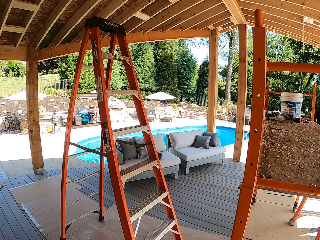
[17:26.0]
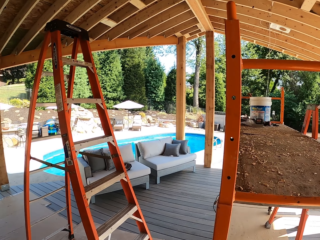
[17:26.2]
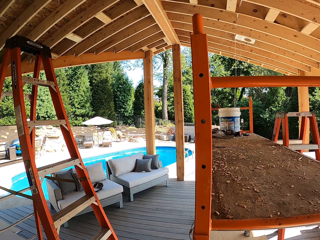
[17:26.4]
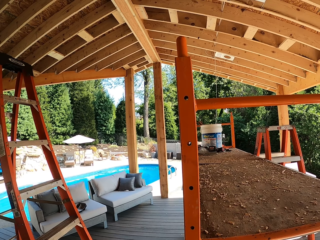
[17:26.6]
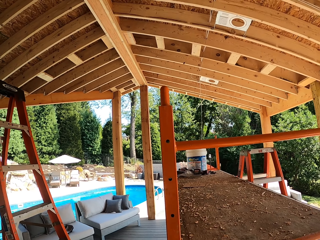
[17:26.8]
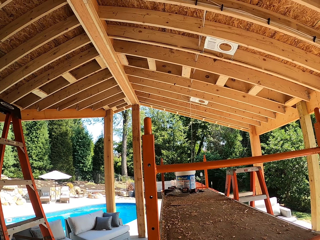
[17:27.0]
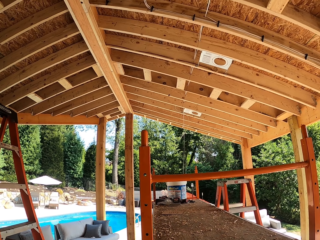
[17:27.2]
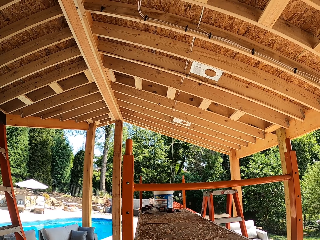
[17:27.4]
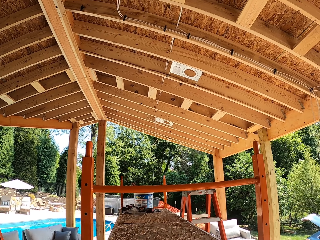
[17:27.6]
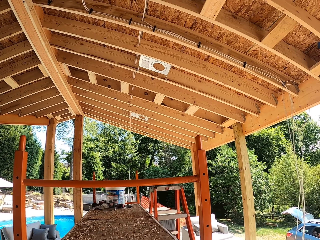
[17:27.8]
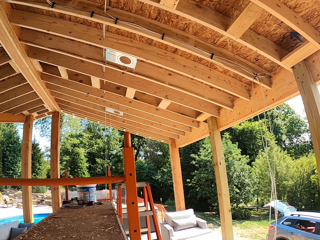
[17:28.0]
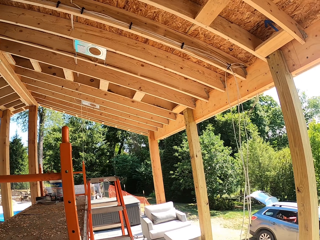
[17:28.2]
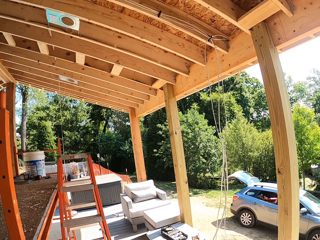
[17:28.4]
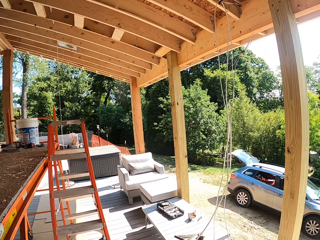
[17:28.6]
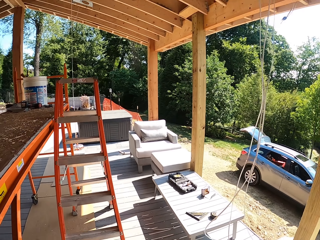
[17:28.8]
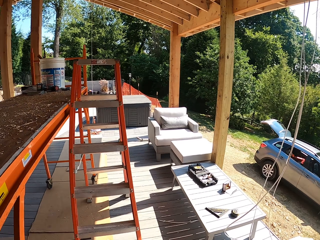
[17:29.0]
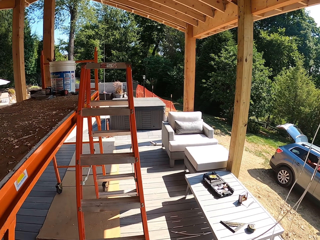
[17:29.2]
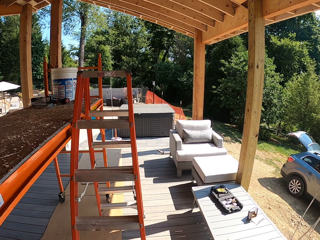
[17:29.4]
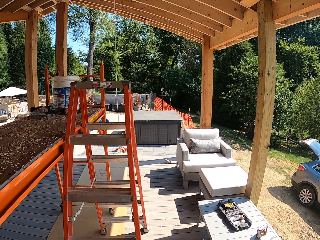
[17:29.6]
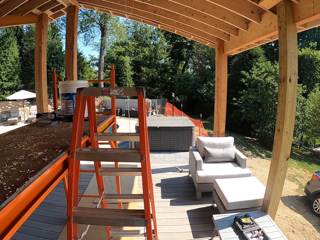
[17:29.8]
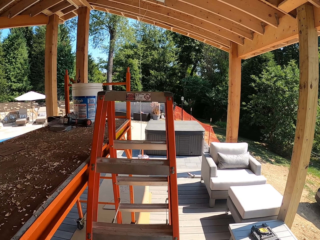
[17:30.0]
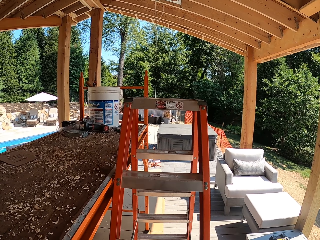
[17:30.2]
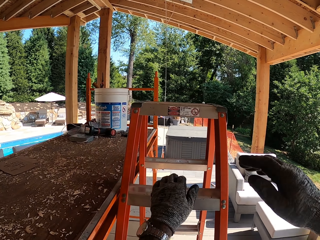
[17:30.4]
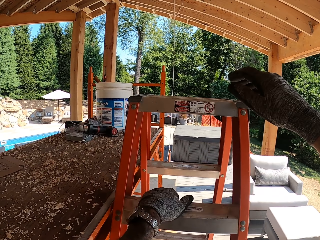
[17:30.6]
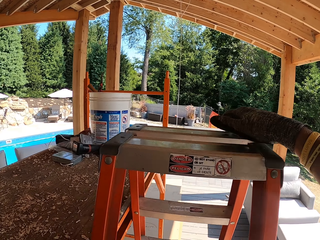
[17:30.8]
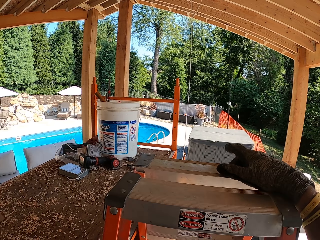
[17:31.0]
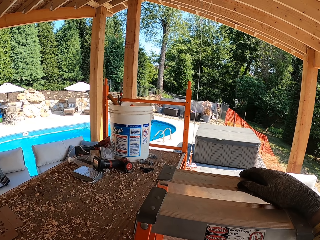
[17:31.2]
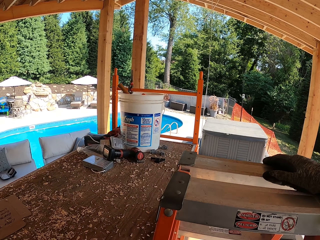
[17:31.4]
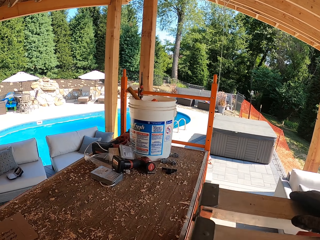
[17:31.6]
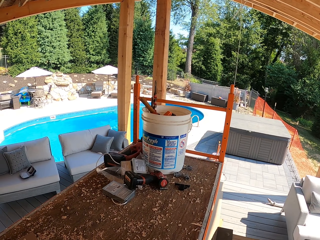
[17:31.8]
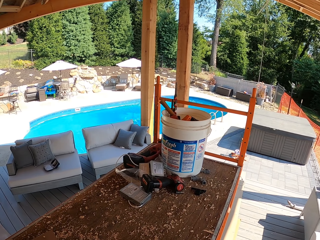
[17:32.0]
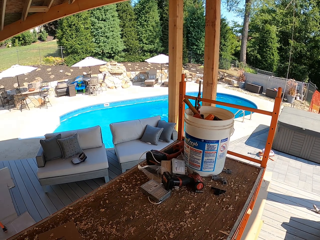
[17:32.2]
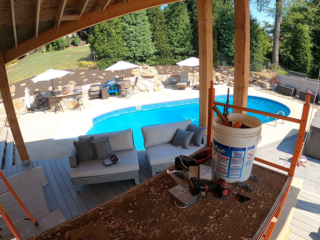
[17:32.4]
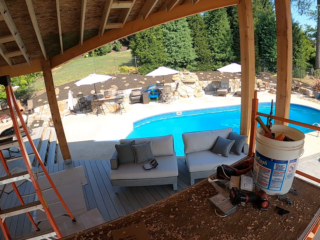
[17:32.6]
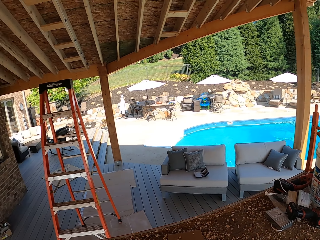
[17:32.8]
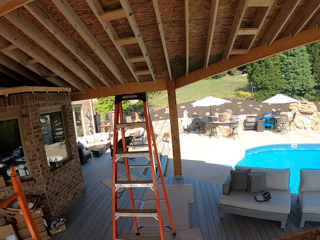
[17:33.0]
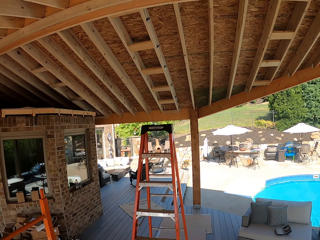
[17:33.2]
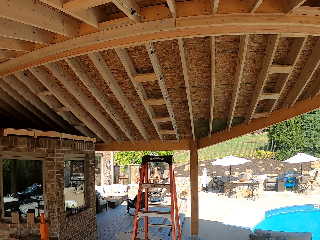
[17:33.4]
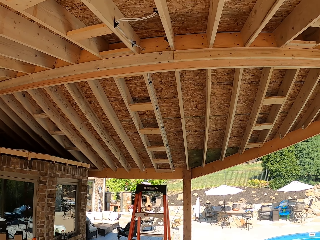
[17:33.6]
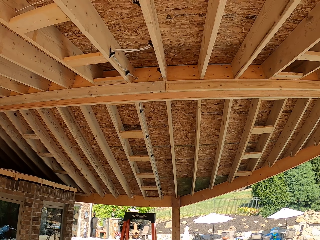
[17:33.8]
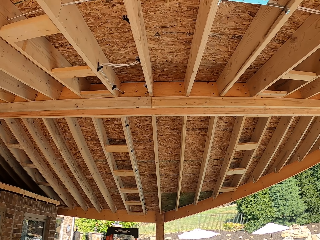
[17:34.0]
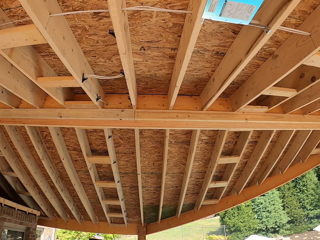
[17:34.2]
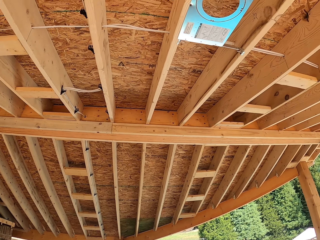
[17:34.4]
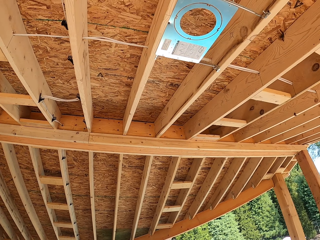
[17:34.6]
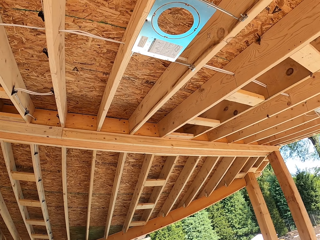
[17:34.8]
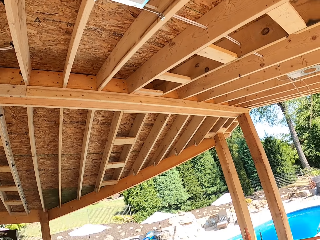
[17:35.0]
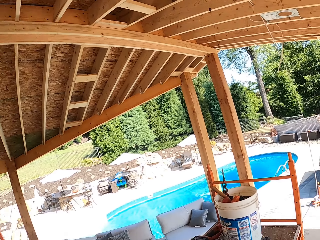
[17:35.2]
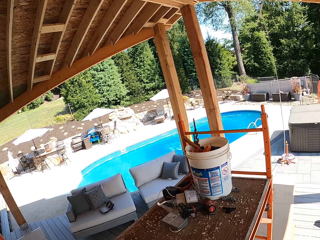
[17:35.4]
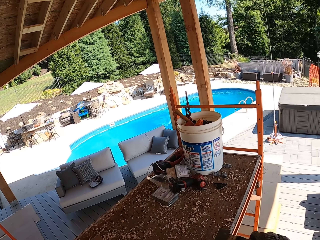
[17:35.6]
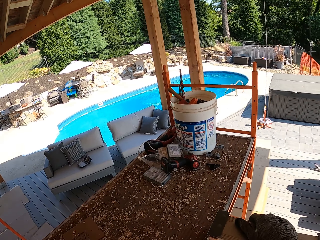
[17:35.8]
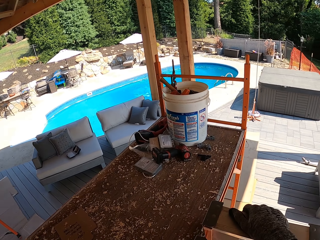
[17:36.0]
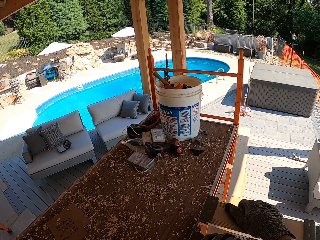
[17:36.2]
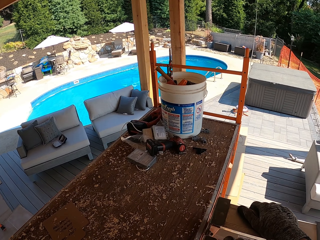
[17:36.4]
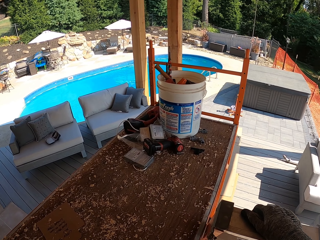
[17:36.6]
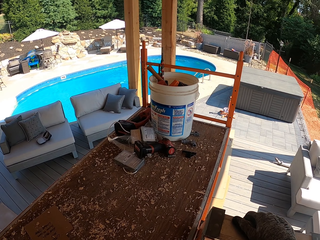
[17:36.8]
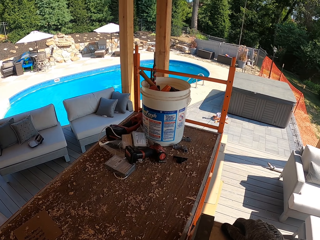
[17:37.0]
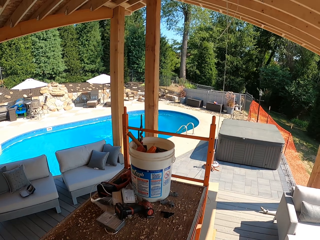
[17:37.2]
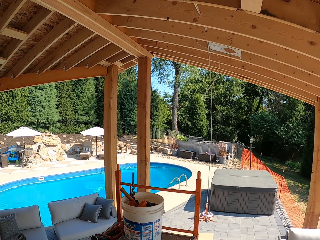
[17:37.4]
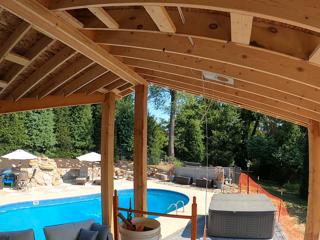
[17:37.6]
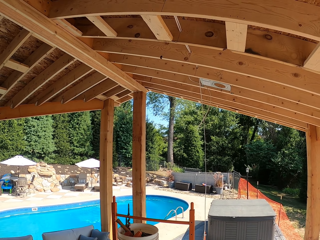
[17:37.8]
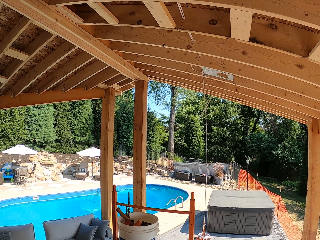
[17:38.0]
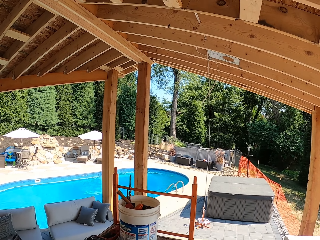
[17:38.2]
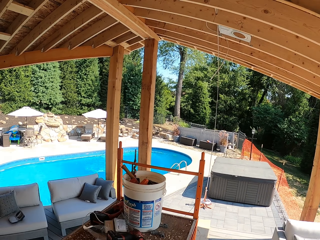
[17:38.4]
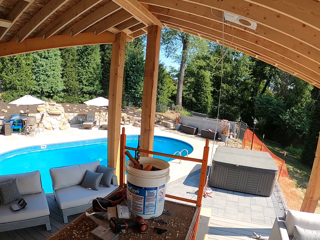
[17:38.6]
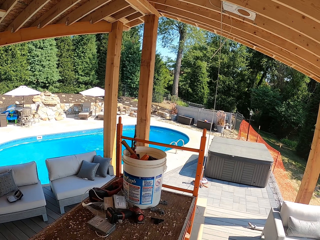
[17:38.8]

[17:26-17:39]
The camera wearer walks back to the ladder. They climb up the ladder. They look around. They look up at the ceiling. They look down at the work surface.

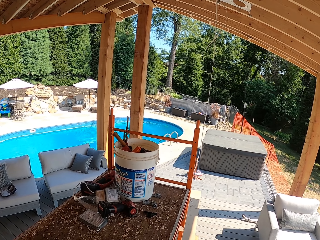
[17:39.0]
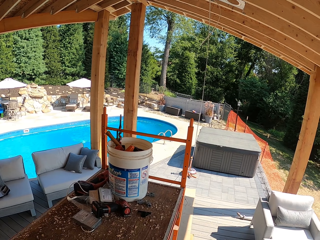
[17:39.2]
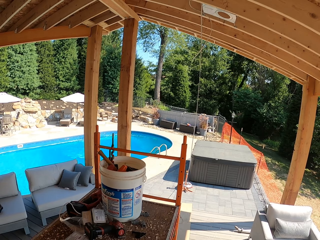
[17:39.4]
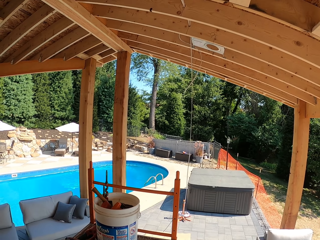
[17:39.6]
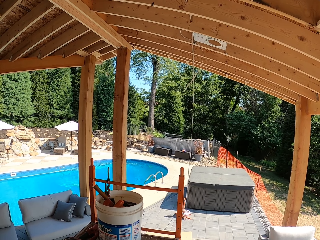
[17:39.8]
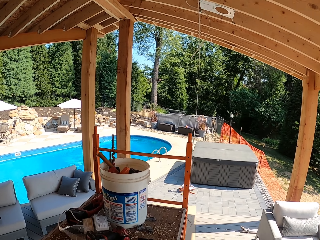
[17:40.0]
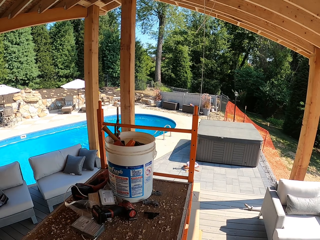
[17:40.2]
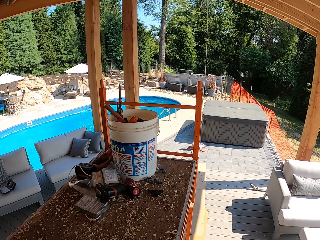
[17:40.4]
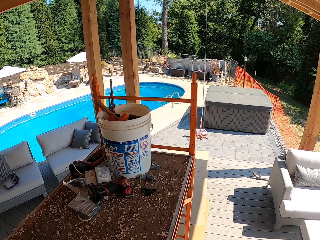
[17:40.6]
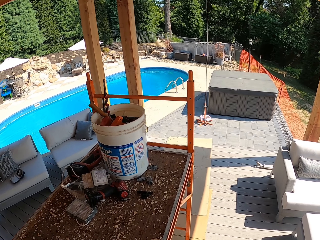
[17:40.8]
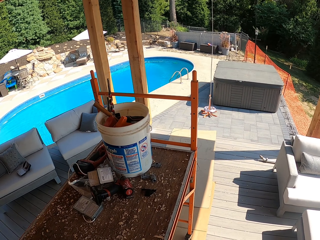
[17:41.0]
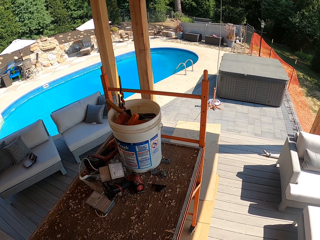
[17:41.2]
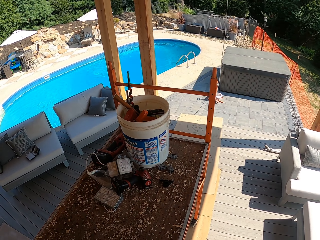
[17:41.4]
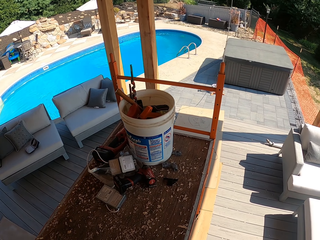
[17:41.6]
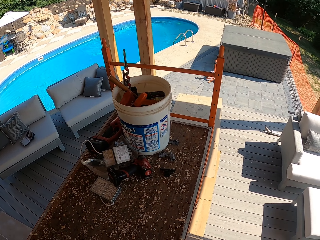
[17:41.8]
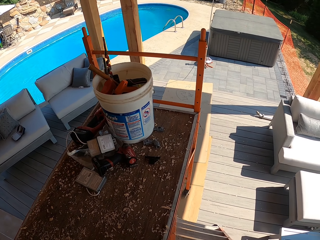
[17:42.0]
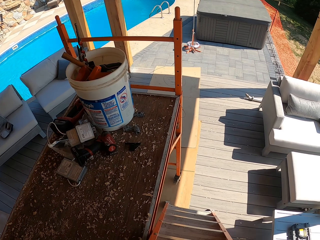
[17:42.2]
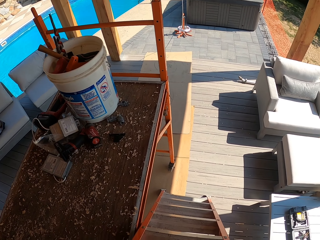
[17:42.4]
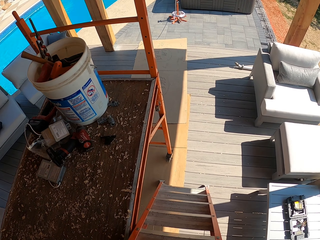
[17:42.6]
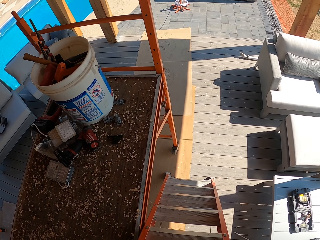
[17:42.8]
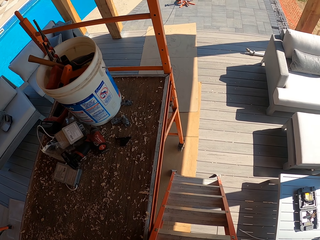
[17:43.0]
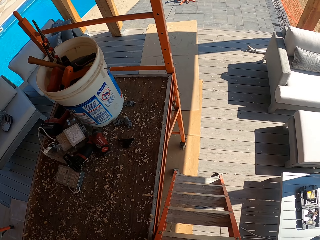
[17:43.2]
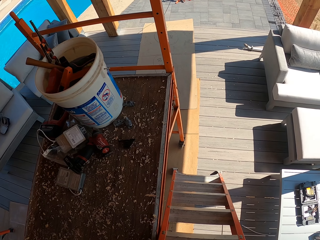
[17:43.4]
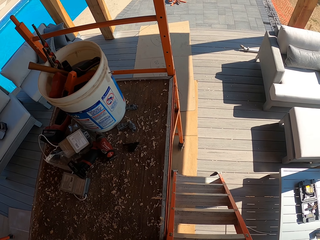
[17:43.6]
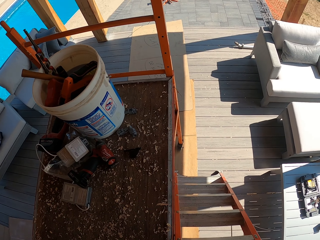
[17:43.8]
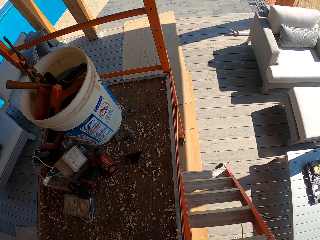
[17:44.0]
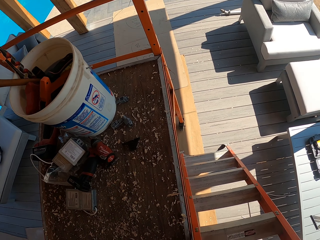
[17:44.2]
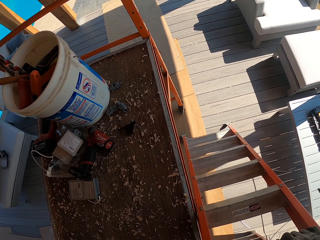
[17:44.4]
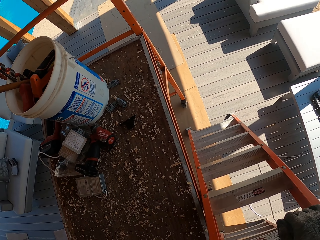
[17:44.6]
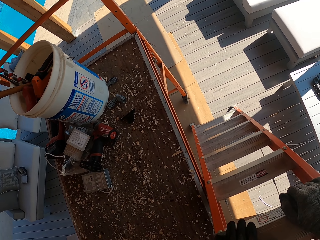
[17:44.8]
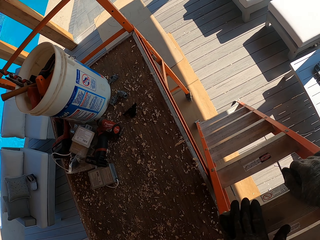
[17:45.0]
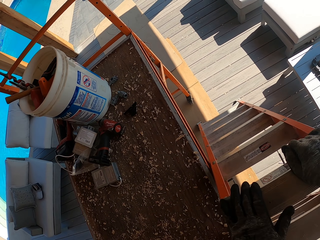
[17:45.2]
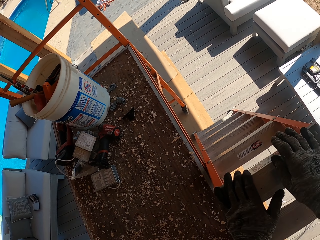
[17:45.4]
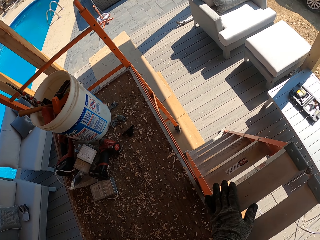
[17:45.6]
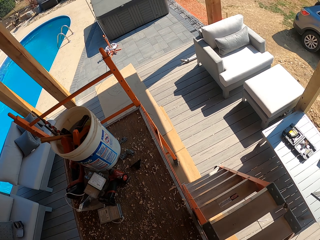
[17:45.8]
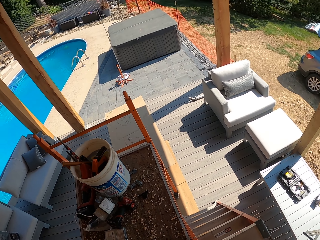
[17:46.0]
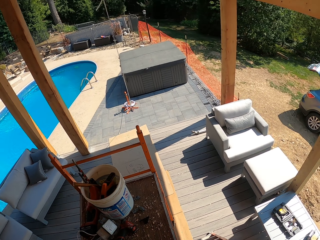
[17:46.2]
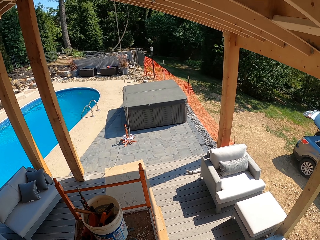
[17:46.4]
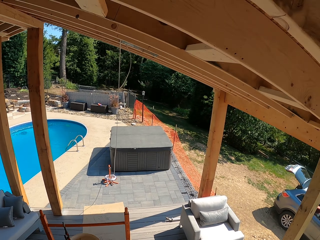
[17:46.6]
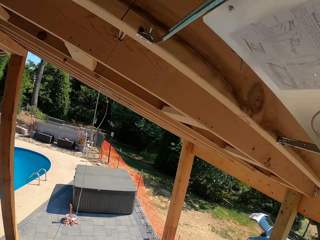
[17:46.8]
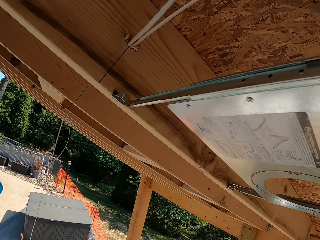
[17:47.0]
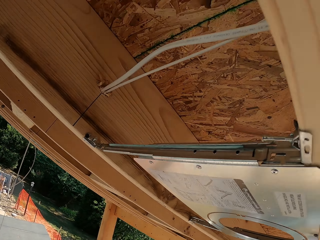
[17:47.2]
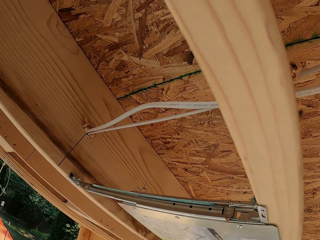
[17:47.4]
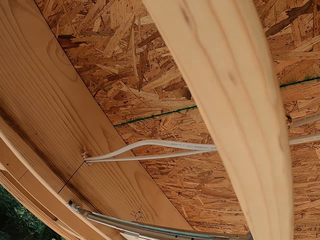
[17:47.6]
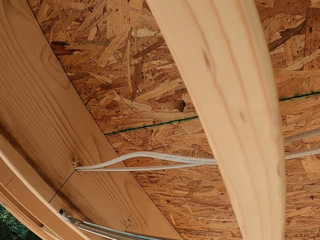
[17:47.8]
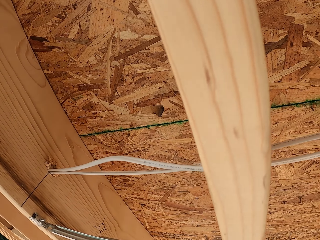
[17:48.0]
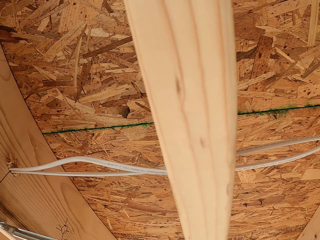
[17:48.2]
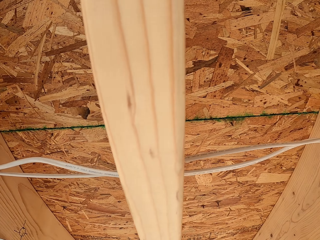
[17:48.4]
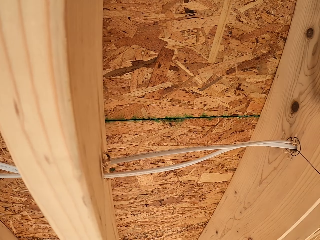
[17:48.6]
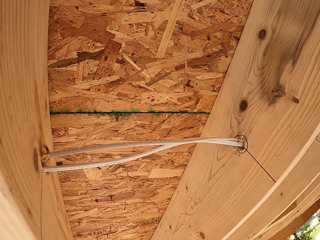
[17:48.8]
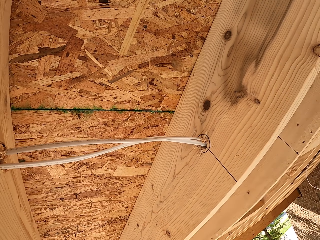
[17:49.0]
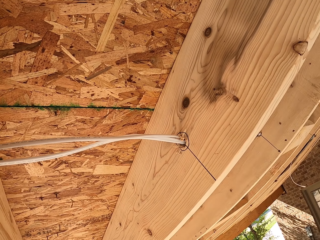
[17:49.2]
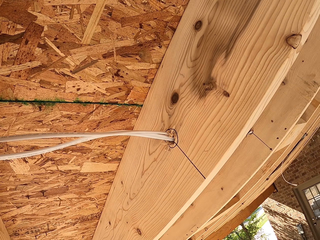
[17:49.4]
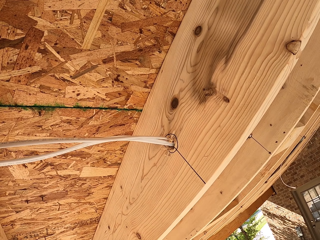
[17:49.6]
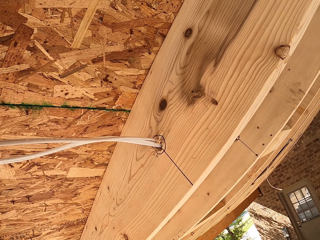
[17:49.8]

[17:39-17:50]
The camera wearer walks up the ladder. They look down. They stand on top of the ladder. They look at the wire on the ceiling.
